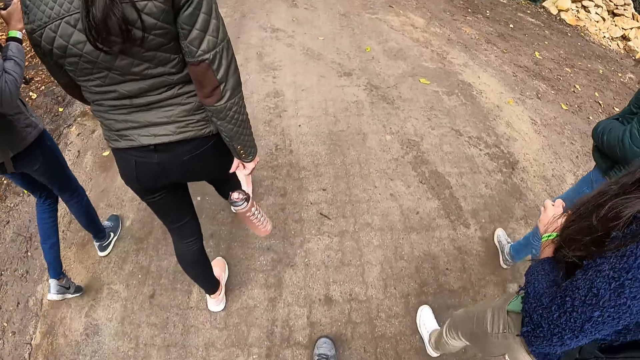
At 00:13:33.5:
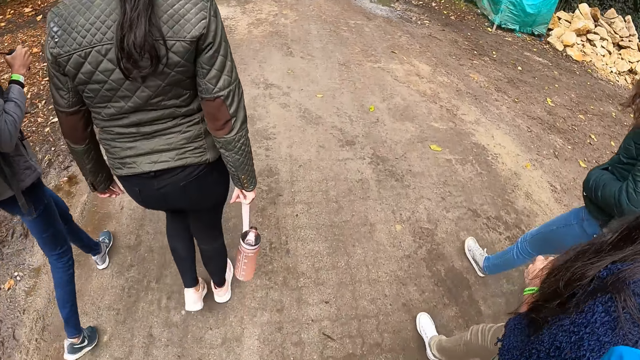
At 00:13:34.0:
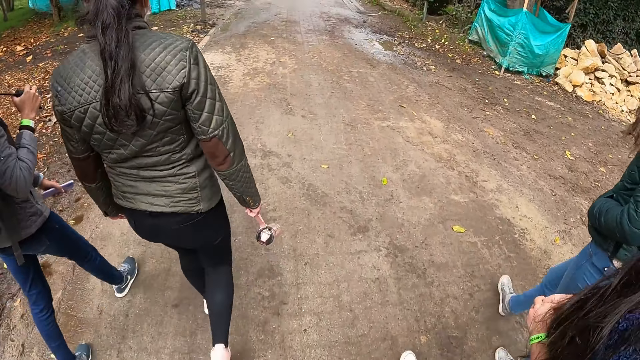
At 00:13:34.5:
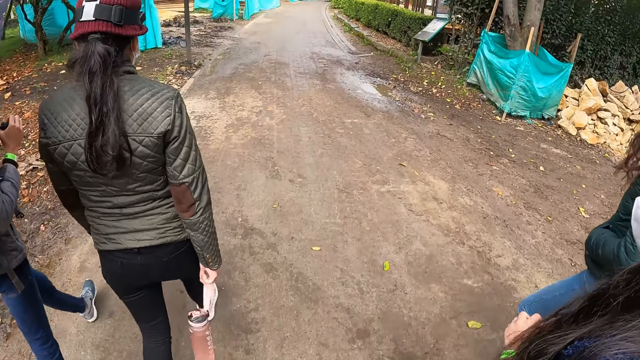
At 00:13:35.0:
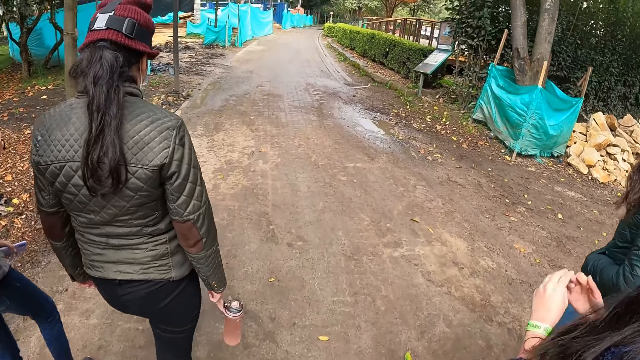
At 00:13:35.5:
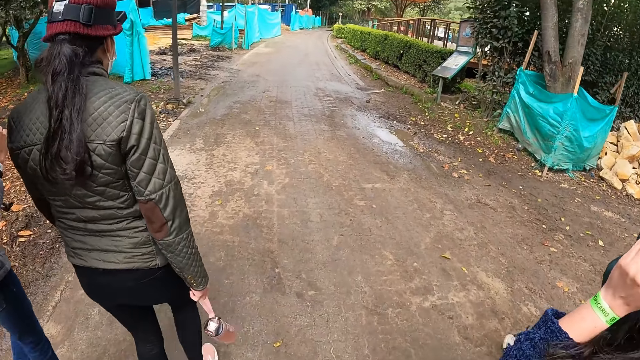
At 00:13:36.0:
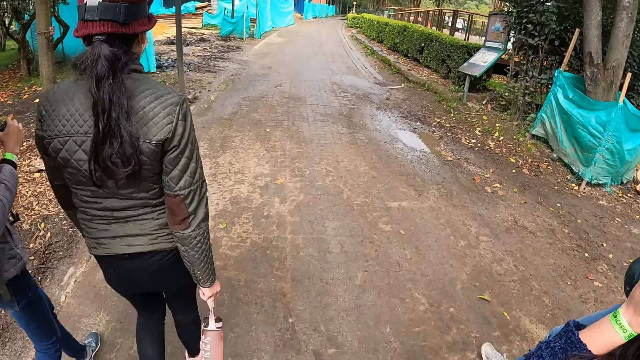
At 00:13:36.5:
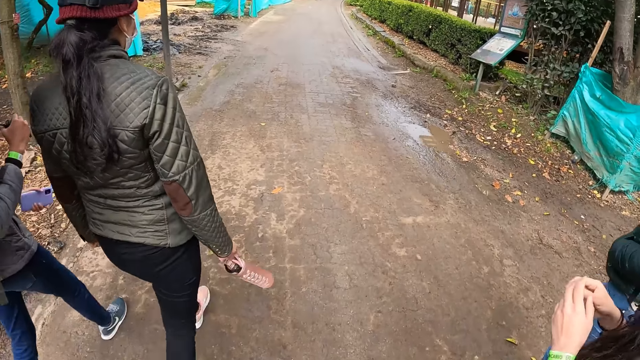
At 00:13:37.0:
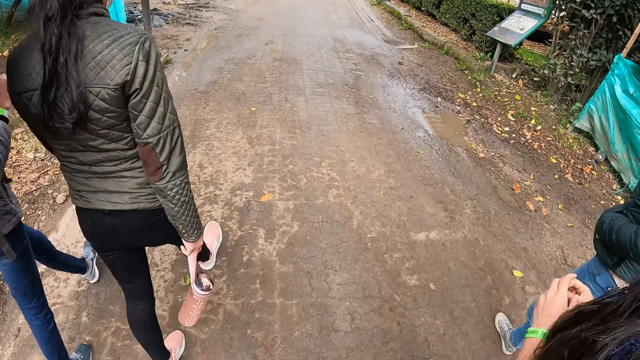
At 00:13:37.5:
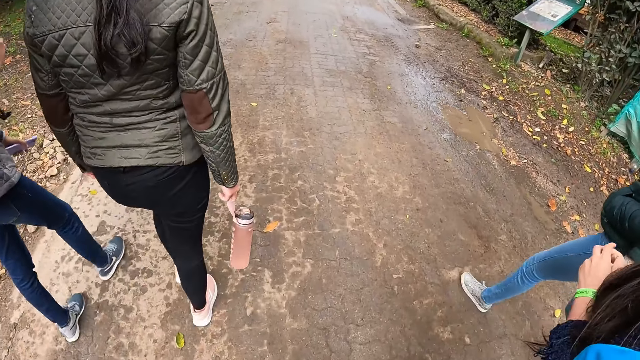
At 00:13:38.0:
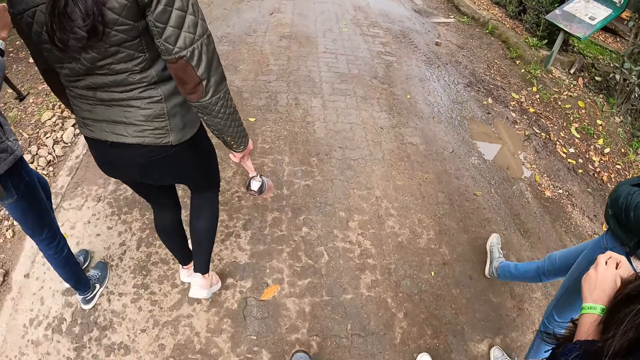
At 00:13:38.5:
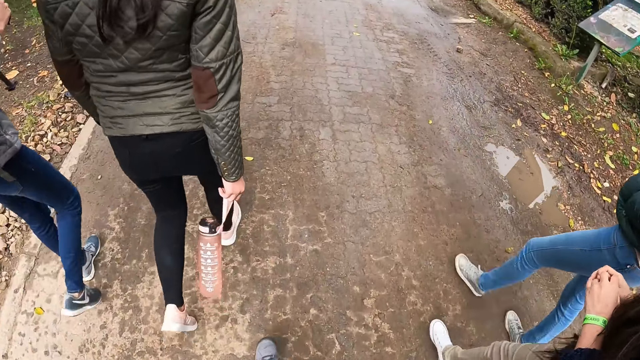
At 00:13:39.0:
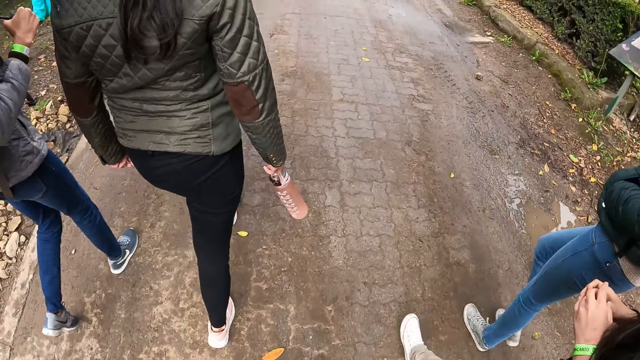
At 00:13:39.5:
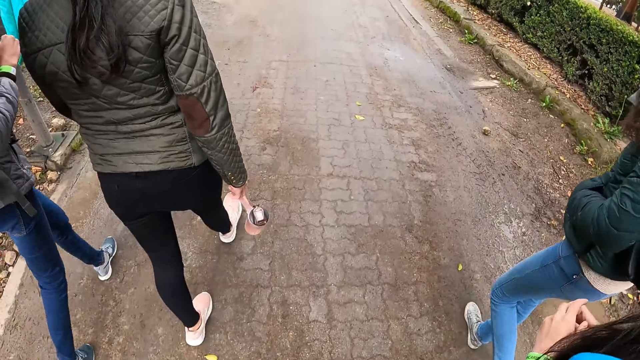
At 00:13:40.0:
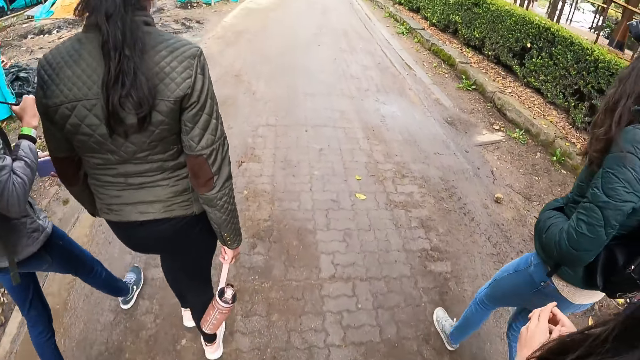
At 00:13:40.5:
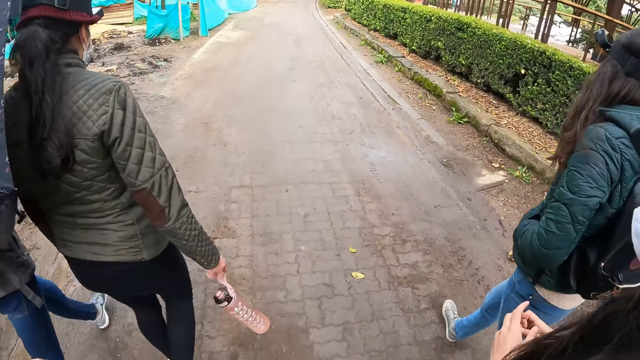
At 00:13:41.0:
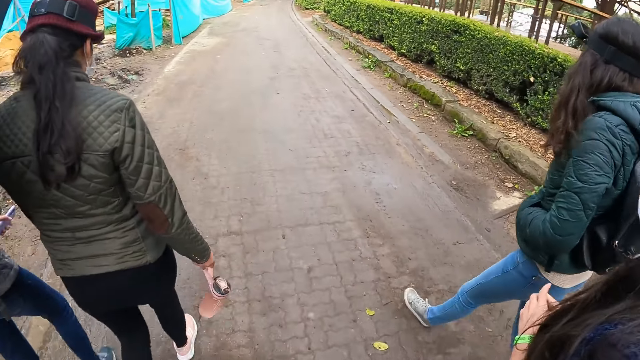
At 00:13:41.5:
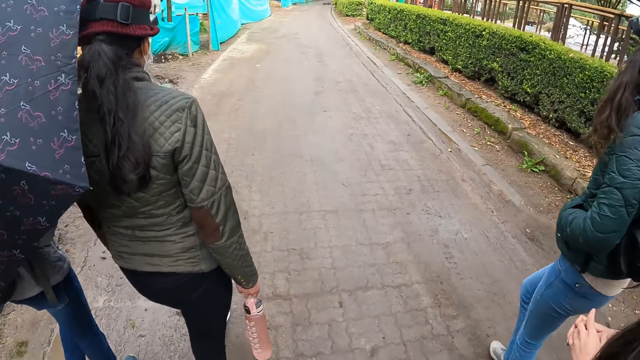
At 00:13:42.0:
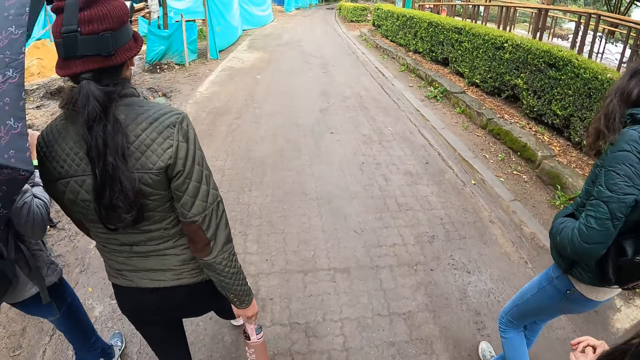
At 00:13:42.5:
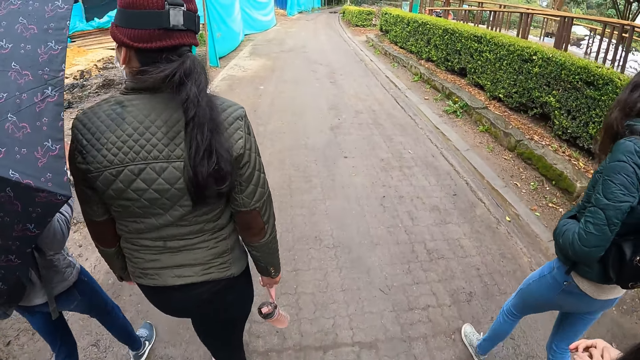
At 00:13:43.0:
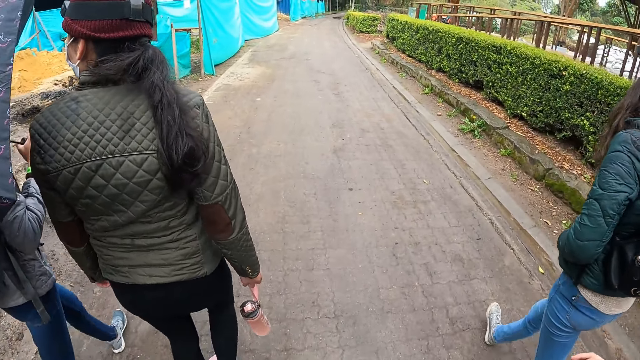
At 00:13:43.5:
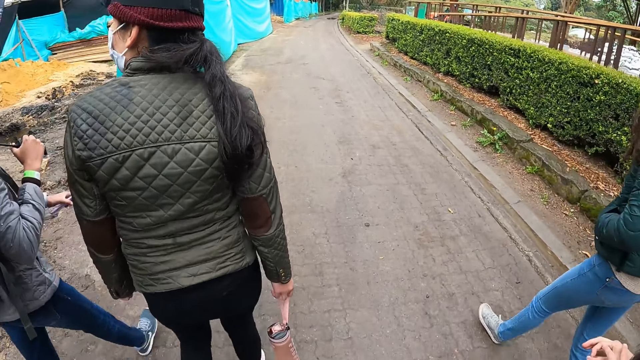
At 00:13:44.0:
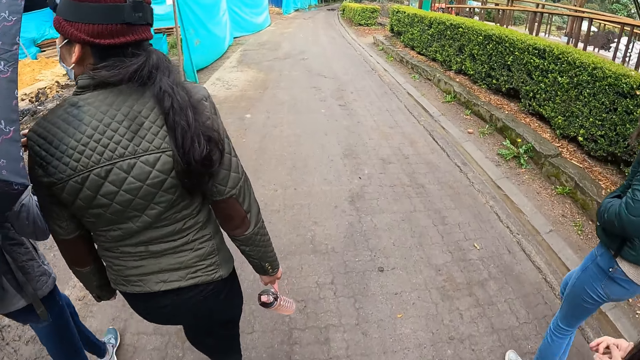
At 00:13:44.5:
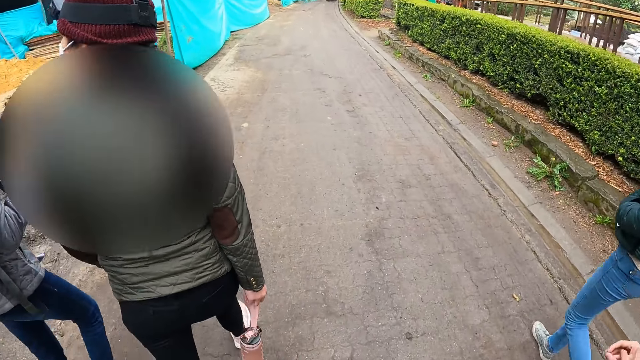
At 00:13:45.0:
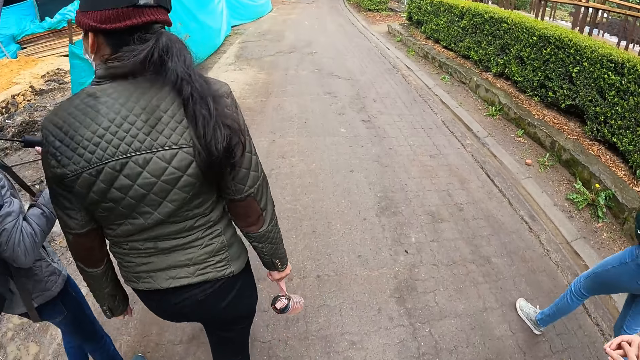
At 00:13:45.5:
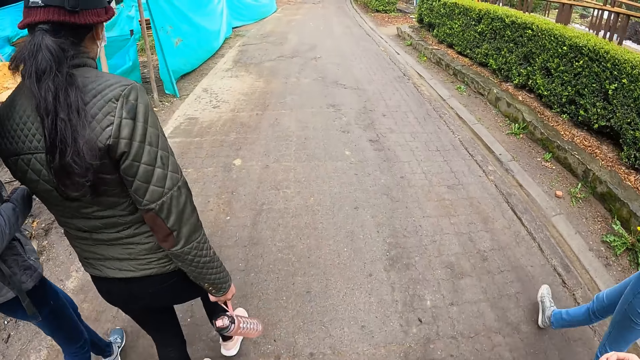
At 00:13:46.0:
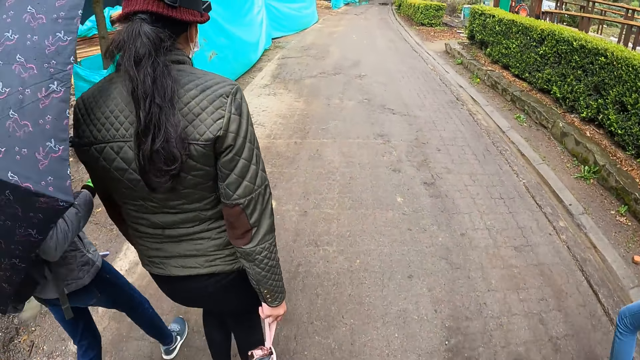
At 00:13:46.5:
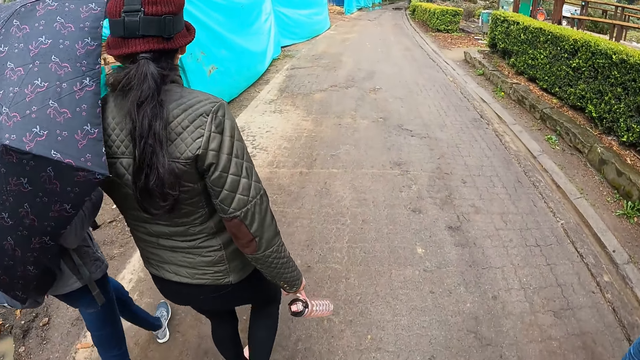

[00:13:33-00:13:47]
The woman interacts with another woman.

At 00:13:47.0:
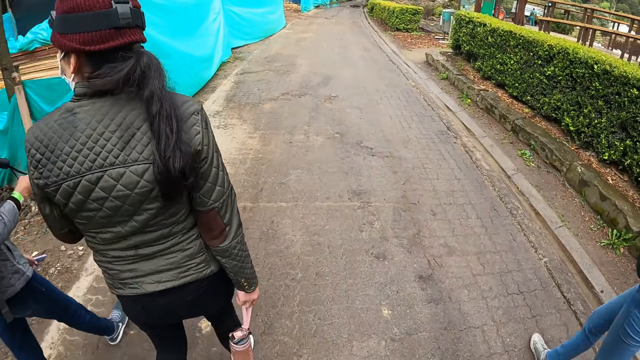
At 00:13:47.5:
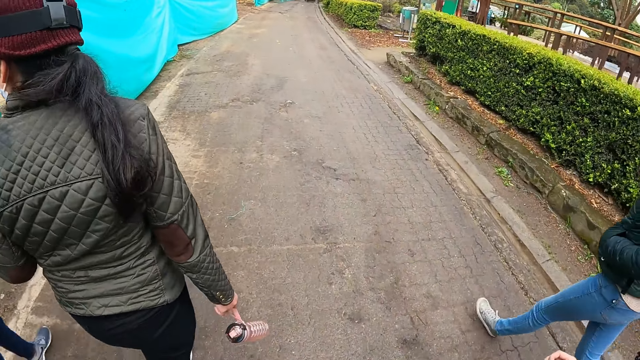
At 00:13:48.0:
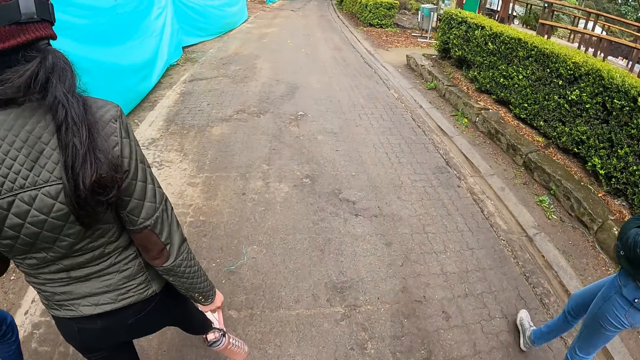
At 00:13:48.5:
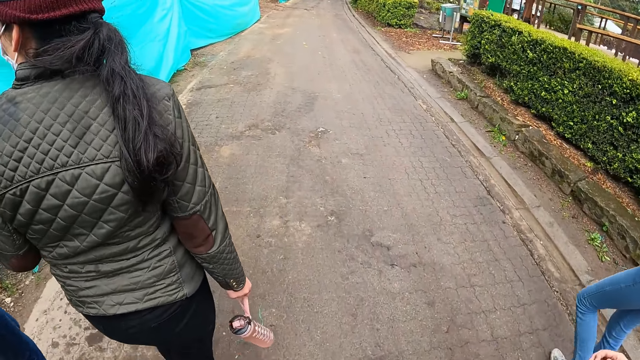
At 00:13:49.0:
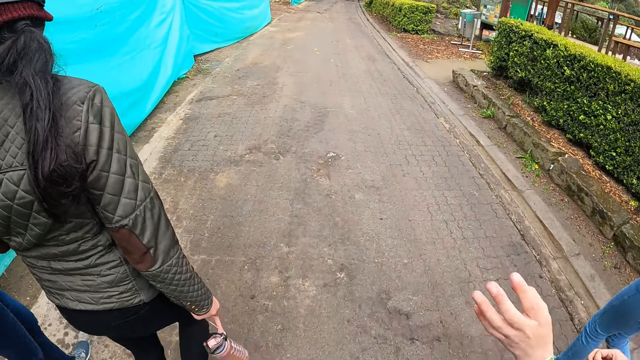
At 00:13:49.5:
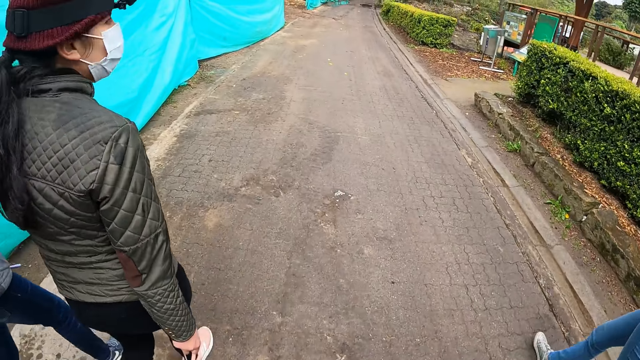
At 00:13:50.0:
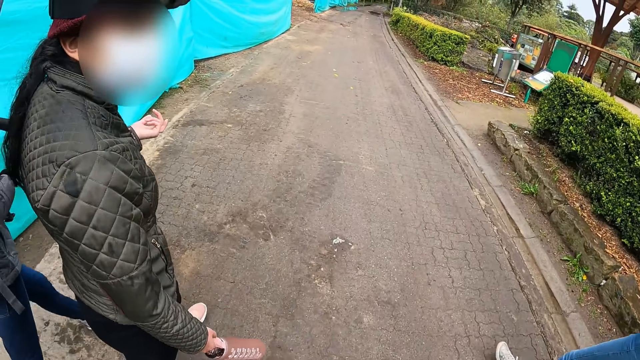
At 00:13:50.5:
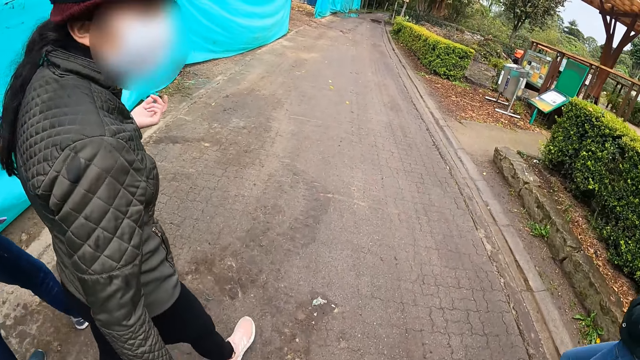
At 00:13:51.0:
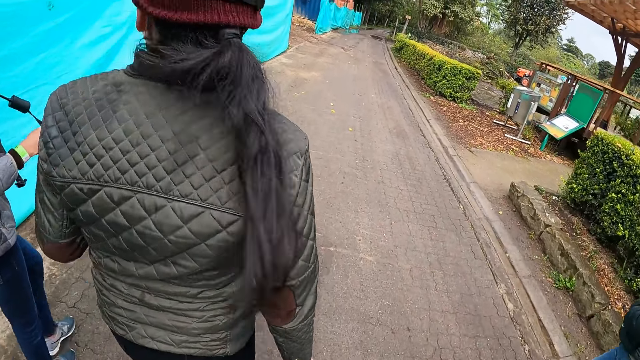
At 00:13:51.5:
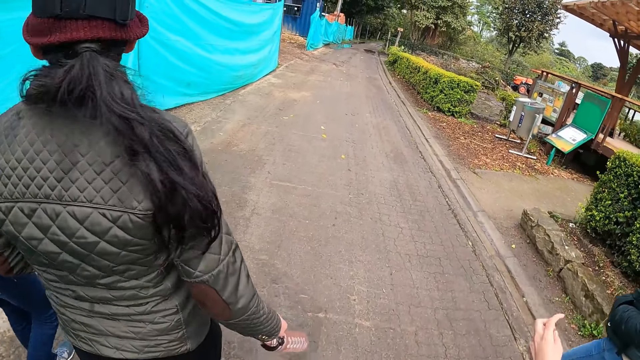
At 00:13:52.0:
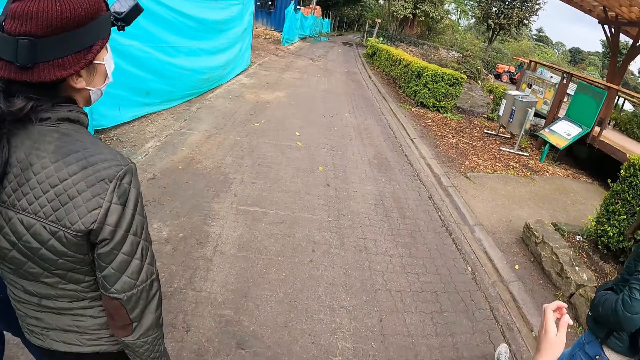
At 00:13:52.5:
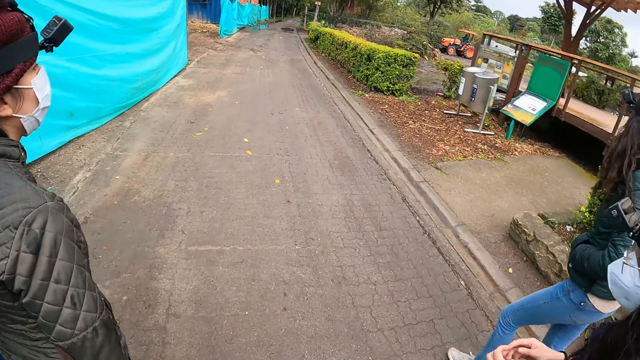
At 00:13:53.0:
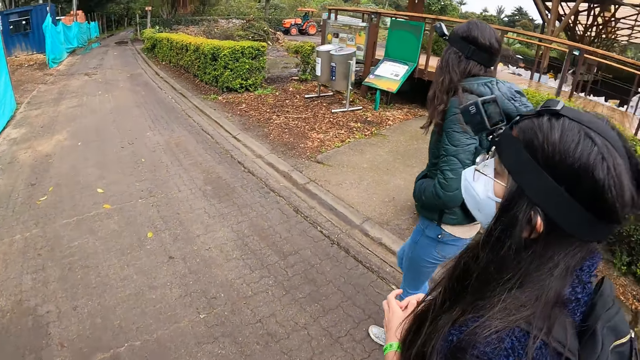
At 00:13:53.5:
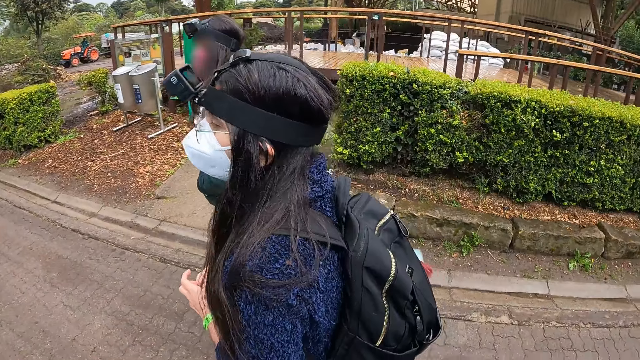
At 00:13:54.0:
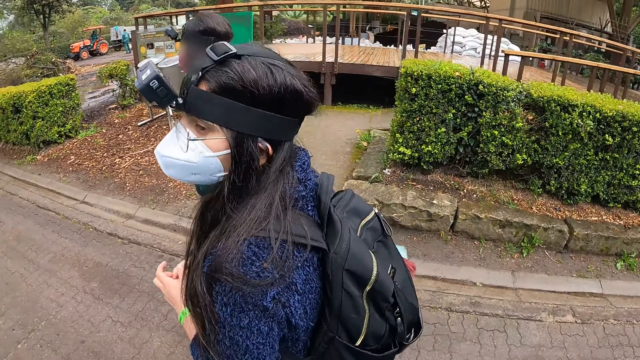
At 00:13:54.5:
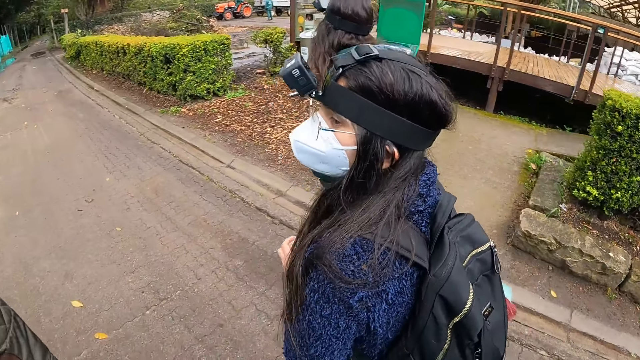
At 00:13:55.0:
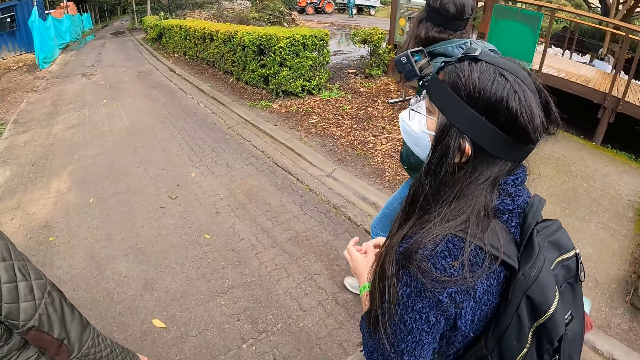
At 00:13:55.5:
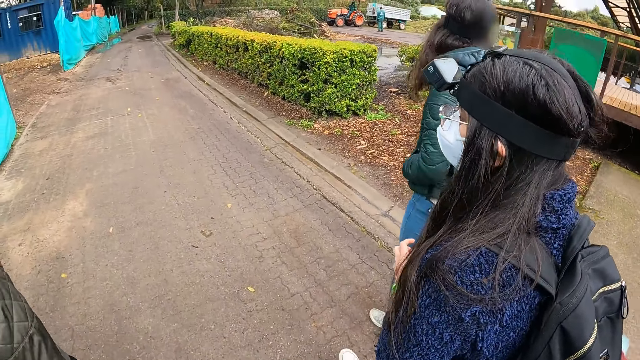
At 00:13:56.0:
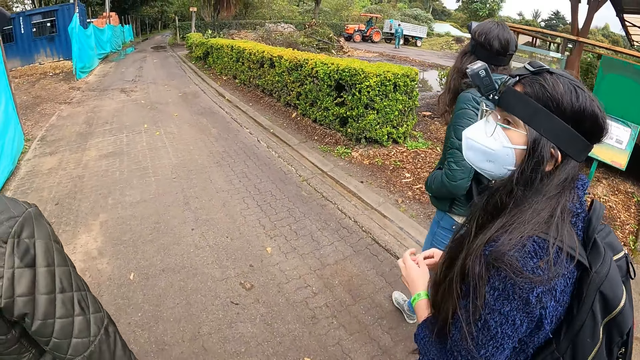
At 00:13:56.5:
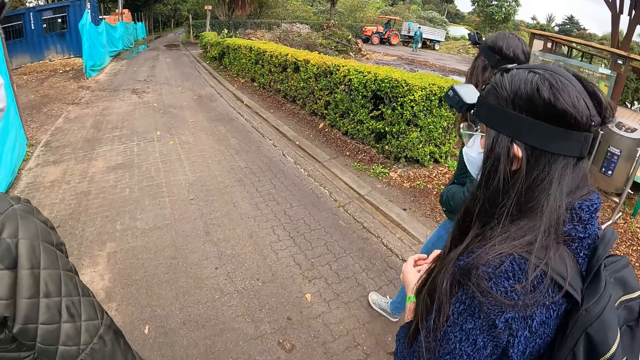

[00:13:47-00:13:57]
The camera wearer looks around.
